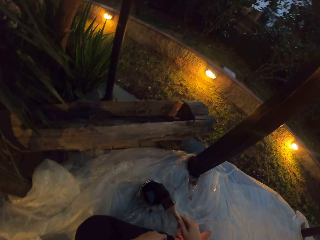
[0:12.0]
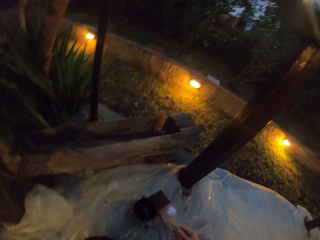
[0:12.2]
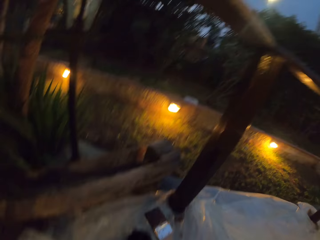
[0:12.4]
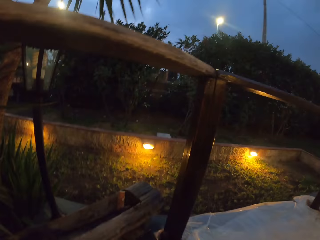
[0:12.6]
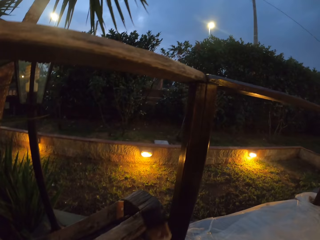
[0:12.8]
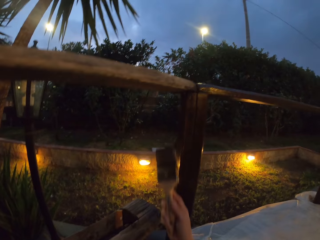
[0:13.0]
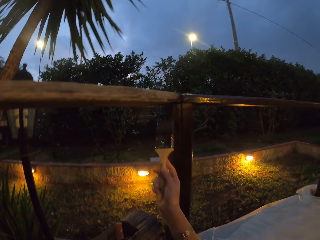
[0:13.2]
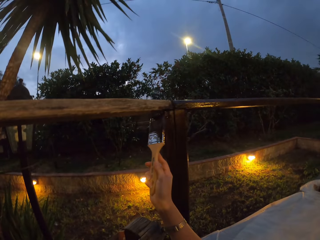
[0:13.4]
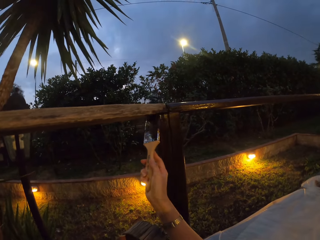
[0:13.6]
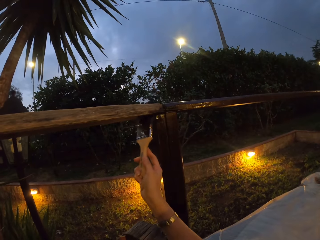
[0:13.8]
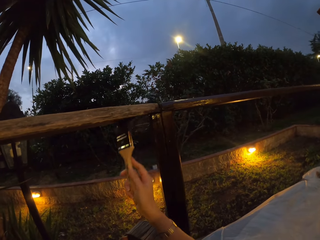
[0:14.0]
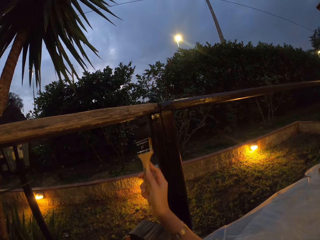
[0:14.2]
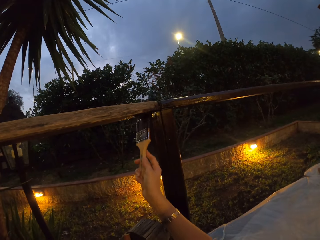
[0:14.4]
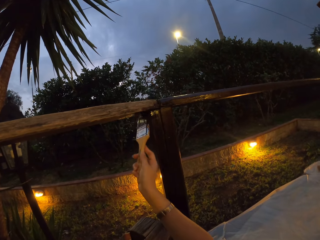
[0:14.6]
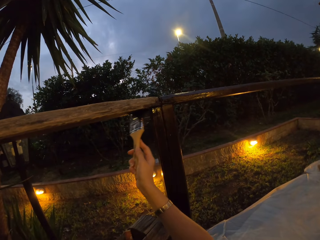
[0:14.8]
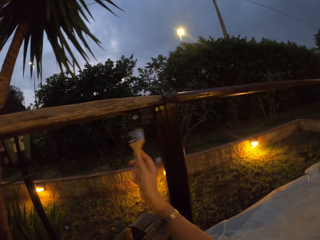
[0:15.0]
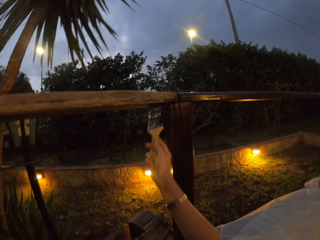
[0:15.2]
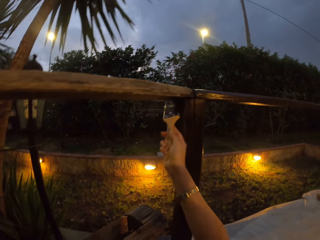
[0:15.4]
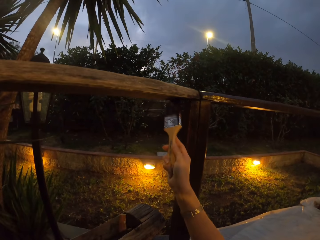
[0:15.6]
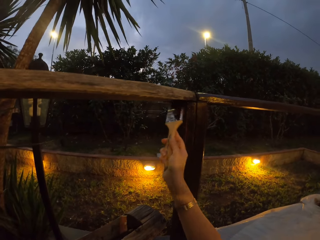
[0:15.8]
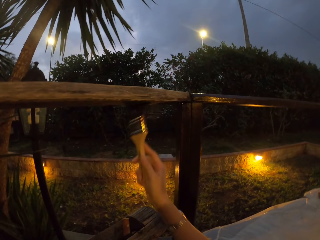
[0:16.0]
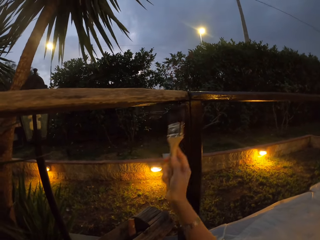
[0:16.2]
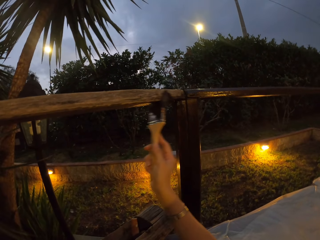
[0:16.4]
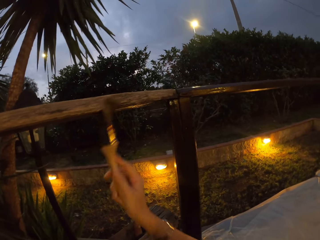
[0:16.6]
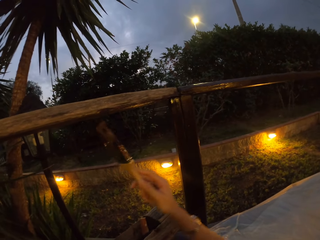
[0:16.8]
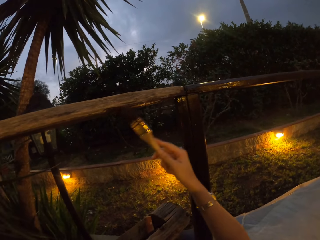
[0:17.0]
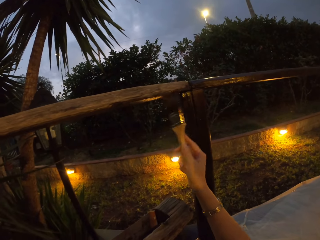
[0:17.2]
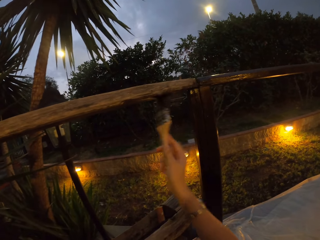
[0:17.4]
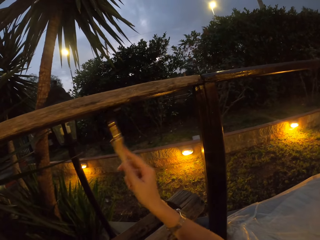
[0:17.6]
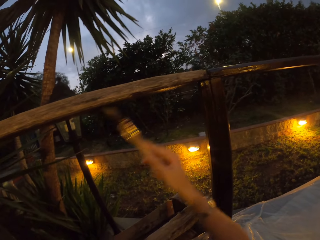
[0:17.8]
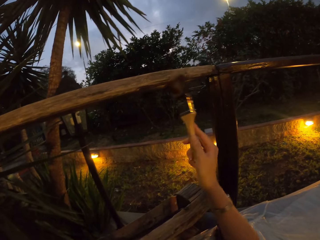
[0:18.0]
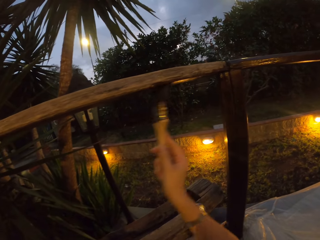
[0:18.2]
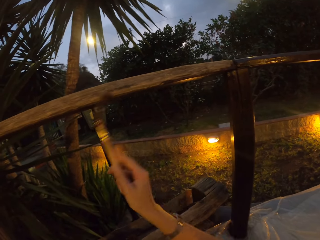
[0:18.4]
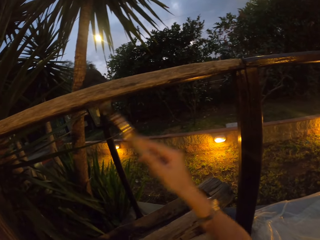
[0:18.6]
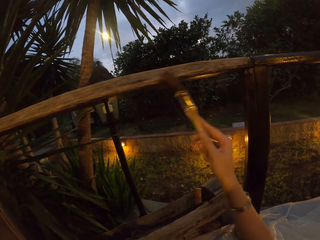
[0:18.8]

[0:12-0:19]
The camera wearer paints a wooden stair rail with the paint brush.

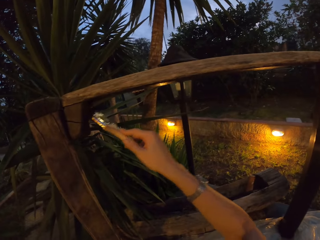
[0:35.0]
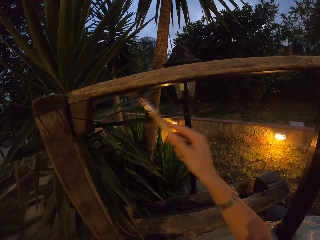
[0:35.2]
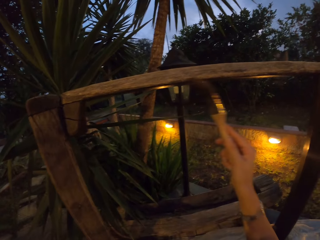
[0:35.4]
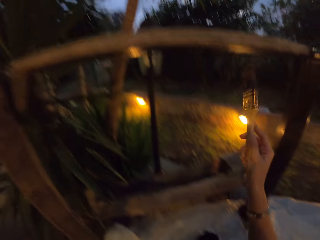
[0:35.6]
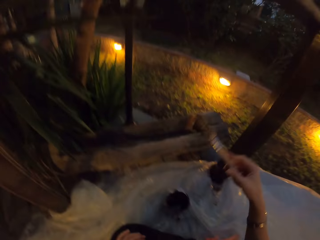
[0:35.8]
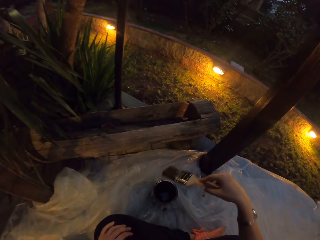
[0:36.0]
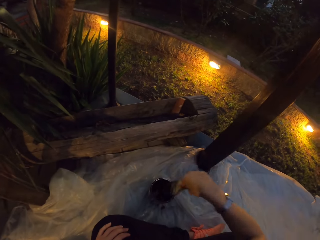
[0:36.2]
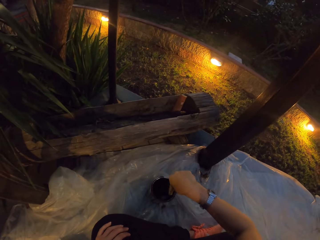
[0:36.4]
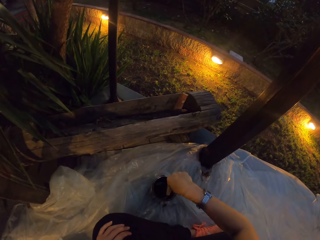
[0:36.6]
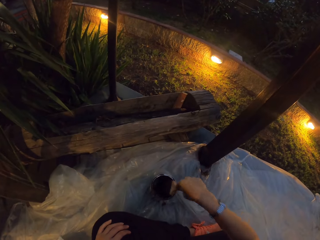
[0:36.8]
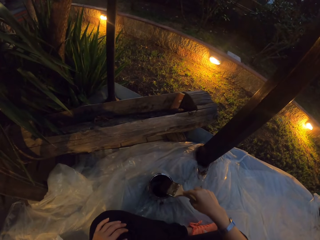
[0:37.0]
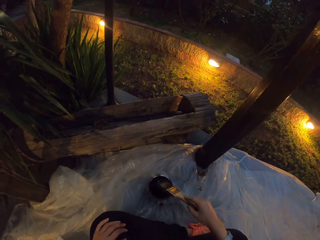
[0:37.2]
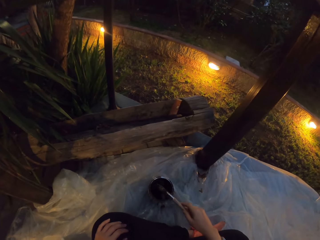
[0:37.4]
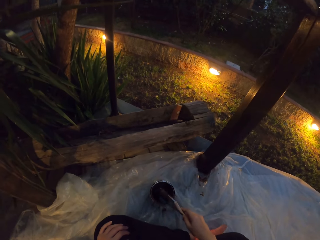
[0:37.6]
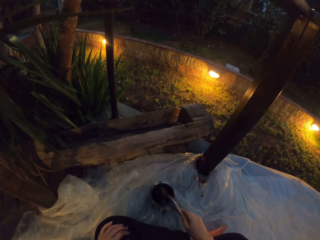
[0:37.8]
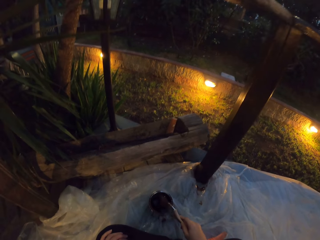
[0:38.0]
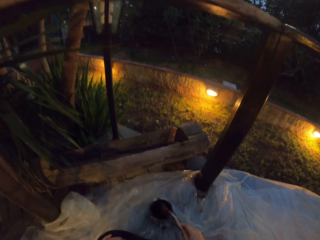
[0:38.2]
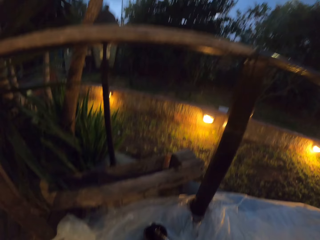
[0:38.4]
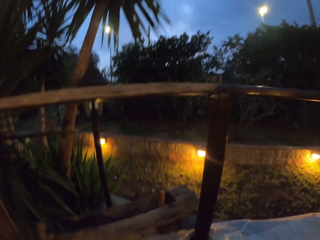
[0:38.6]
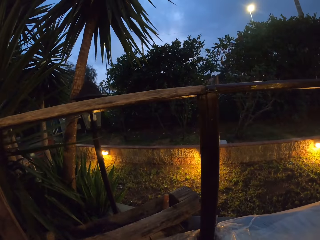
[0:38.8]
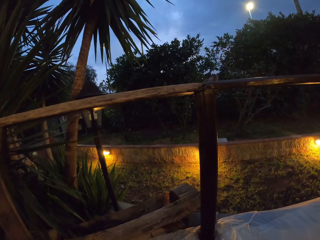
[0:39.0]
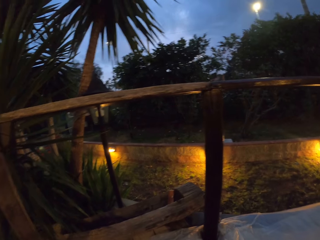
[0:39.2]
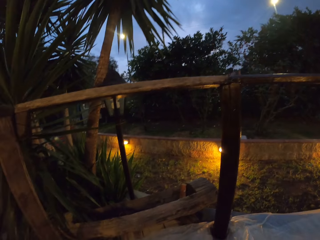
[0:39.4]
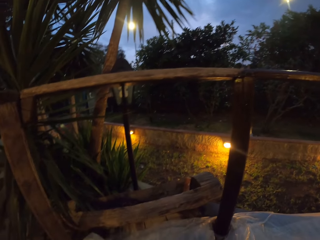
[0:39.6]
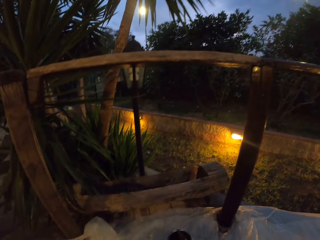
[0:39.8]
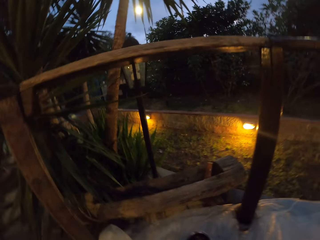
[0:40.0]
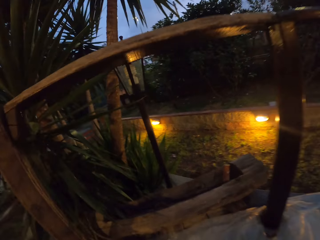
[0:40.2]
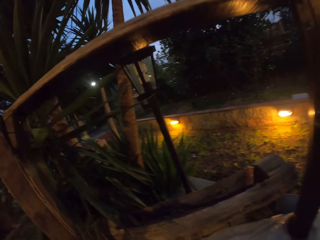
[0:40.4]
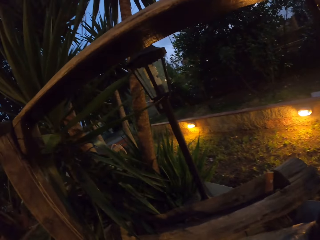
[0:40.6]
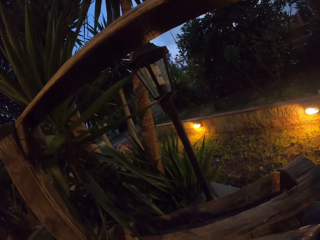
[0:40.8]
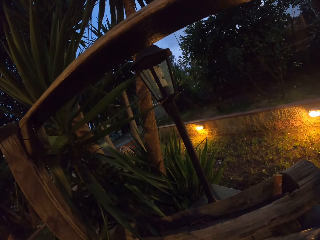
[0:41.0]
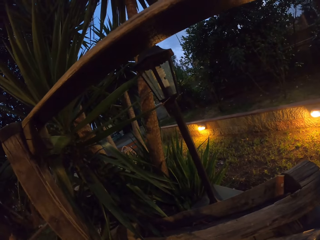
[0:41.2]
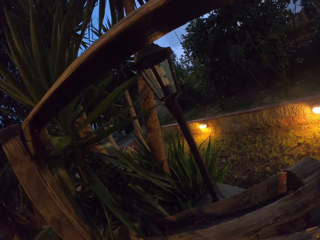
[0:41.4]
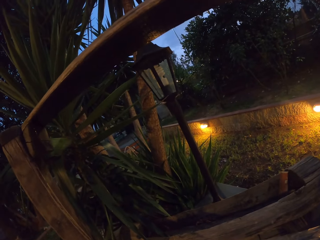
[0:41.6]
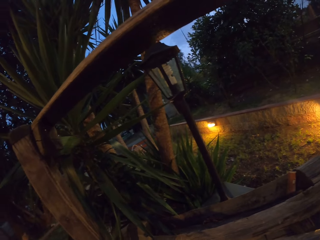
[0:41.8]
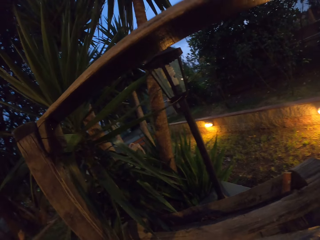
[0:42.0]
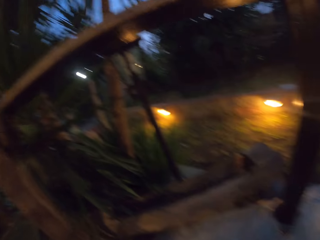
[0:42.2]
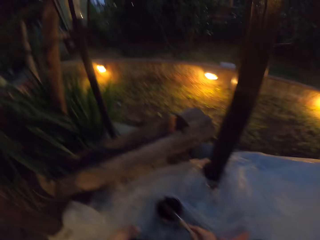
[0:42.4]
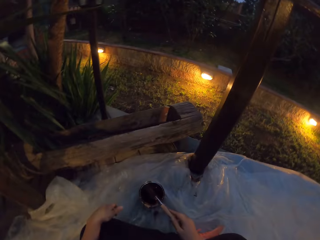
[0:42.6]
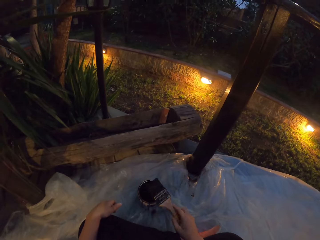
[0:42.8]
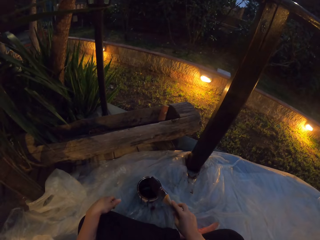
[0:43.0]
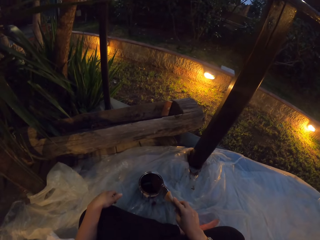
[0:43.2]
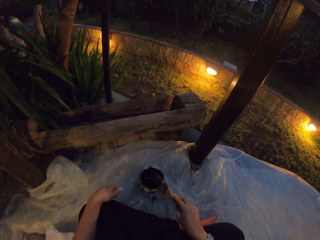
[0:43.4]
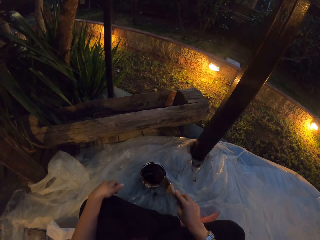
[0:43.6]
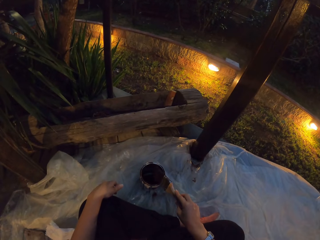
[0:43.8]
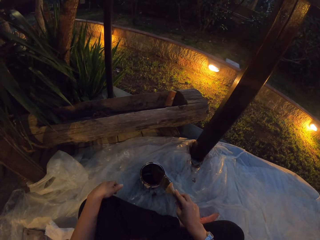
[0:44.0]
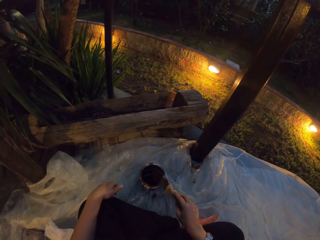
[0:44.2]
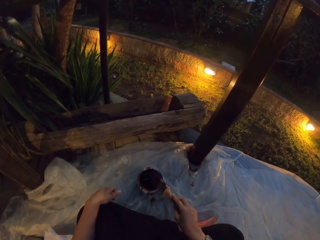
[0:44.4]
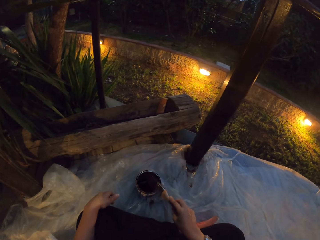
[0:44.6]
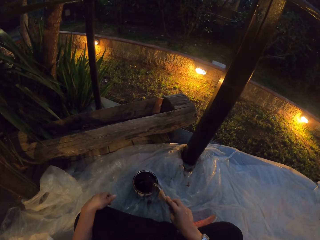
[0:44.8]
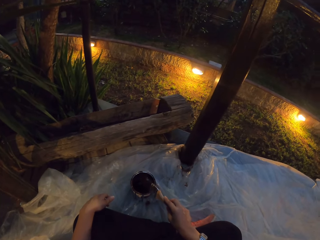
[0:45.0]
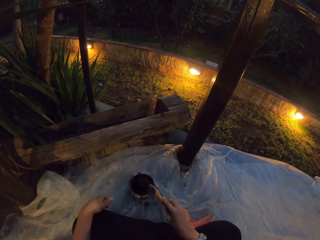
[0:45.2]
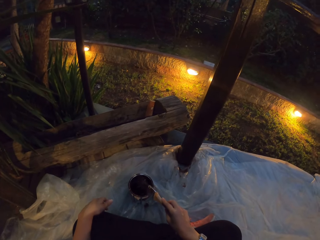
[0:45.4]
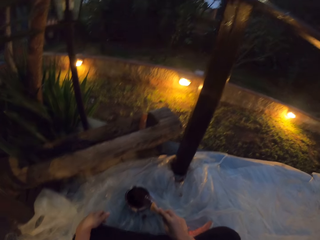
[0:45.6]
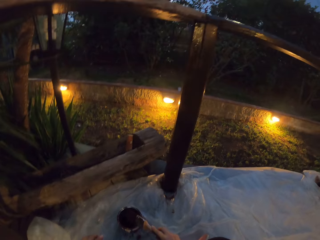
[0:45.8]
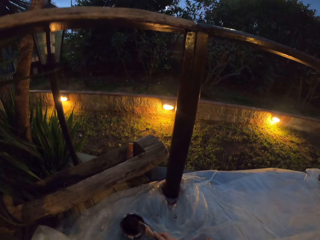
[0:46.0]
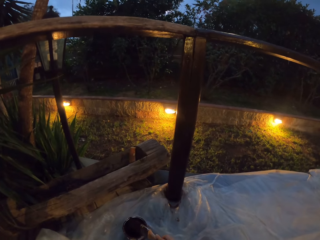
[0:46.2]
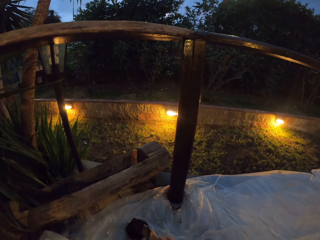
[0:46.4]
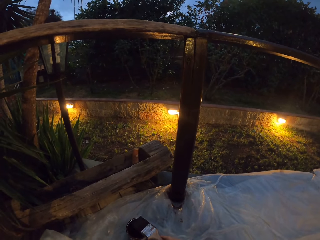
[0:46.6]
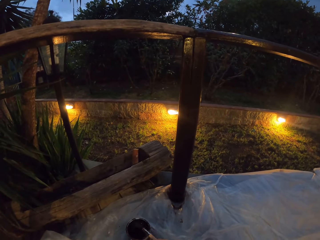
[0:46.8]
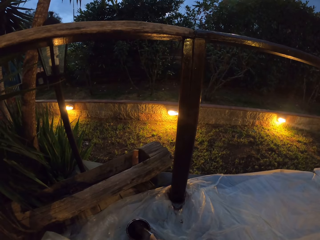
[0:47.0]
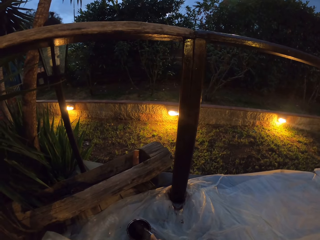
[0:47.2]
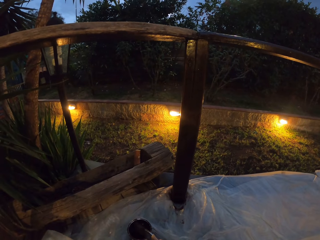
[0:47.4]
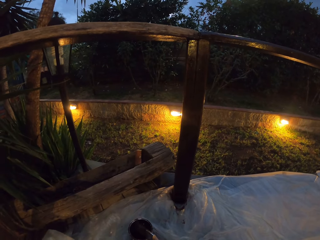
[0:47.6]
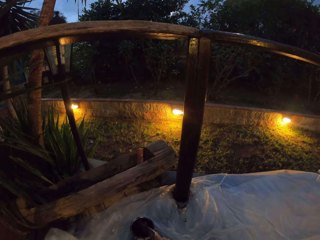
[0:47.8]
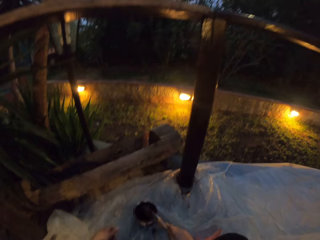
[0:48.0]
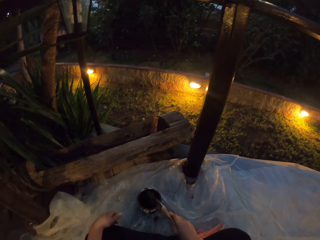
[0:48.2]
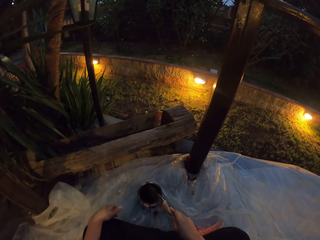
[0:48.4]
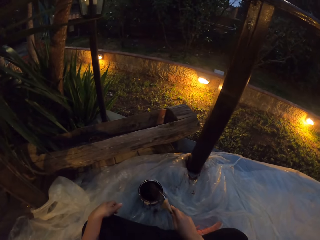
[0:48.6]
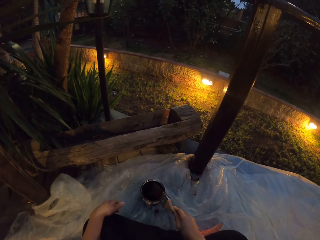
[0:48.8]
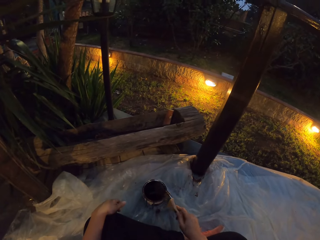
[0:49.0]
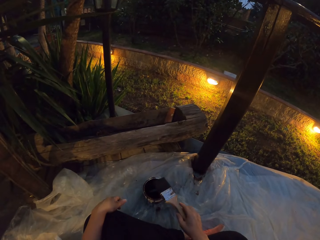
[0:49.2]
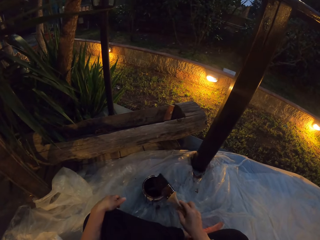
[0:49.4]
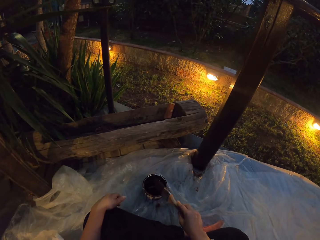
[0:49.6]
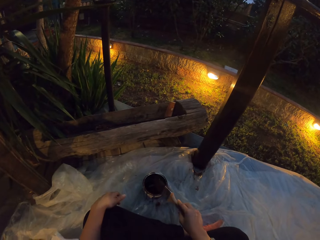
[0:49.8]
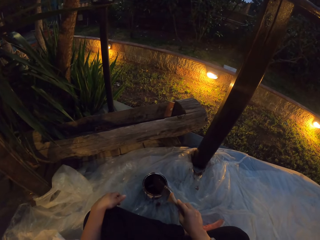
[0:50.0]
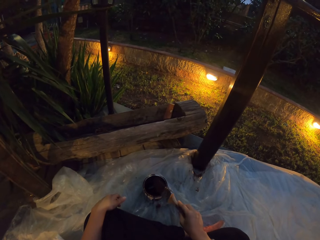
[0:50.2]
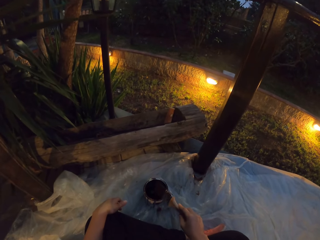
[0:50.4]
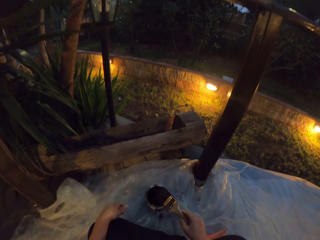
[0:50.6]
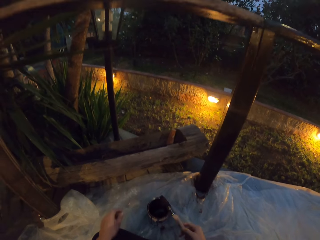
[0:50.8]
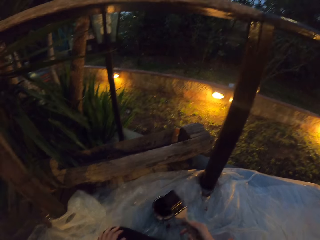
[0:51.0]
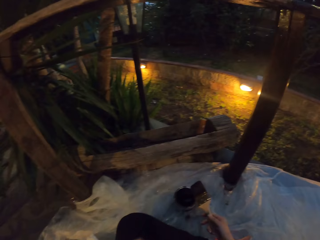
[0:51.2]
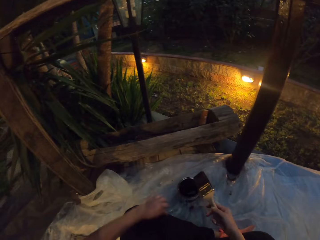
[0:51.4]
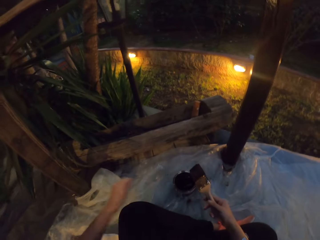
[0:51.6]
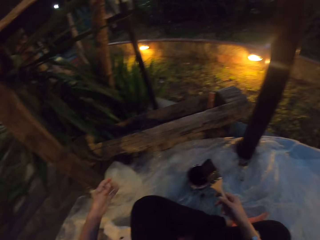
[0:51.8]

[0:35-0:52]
The camera wearer dips the paint brush in the paint can. They hit the paint brush on the paint can.
